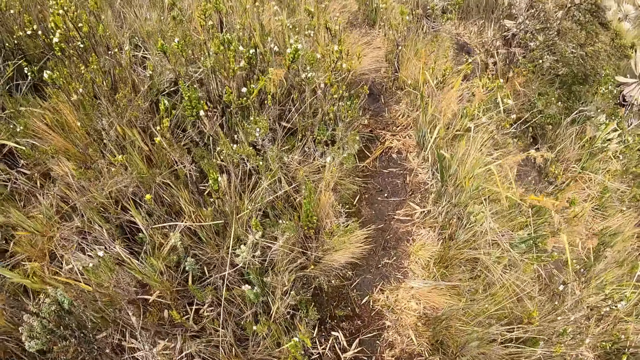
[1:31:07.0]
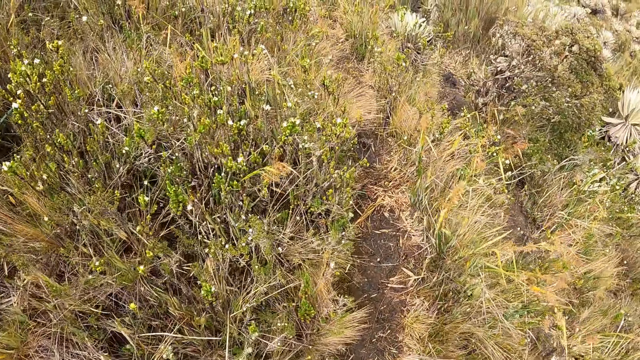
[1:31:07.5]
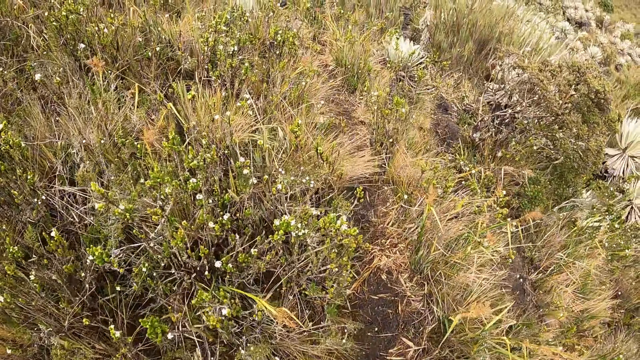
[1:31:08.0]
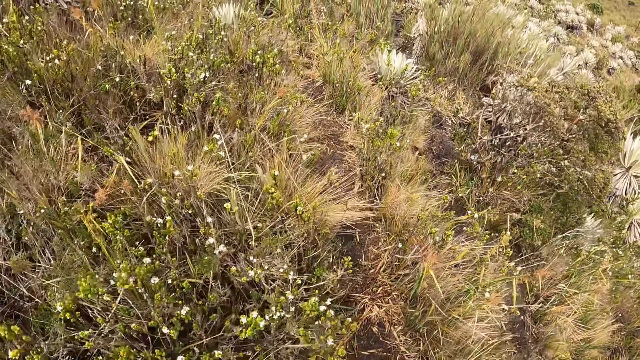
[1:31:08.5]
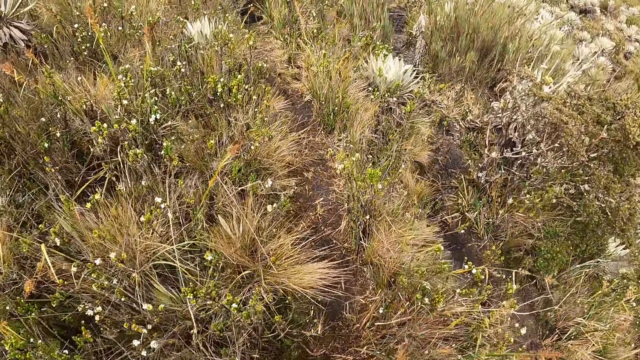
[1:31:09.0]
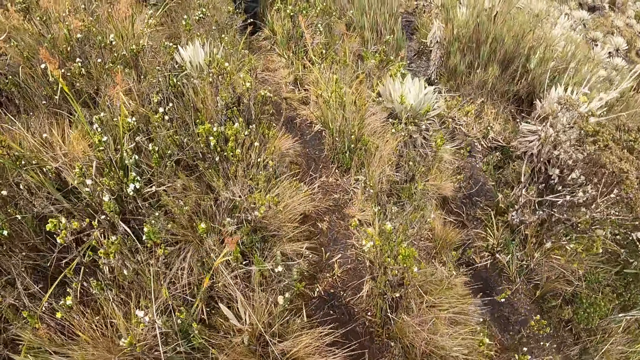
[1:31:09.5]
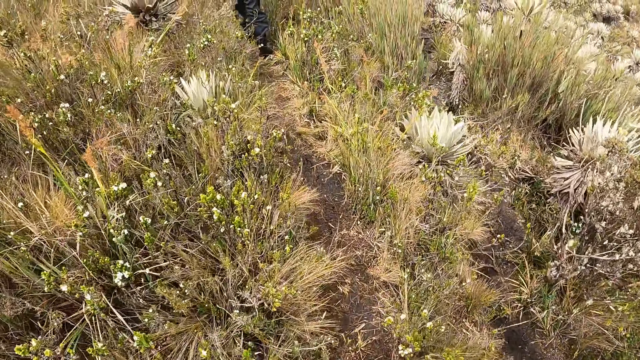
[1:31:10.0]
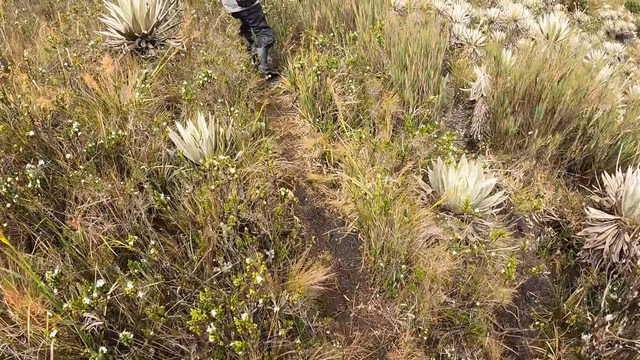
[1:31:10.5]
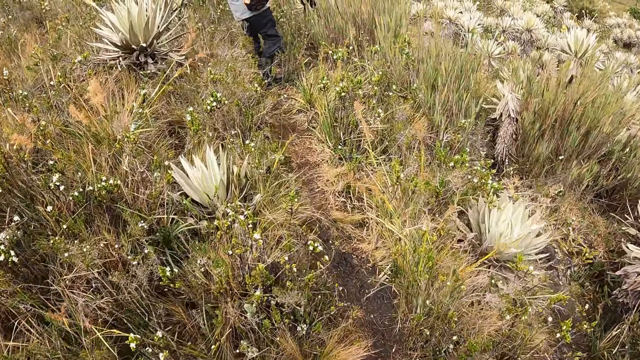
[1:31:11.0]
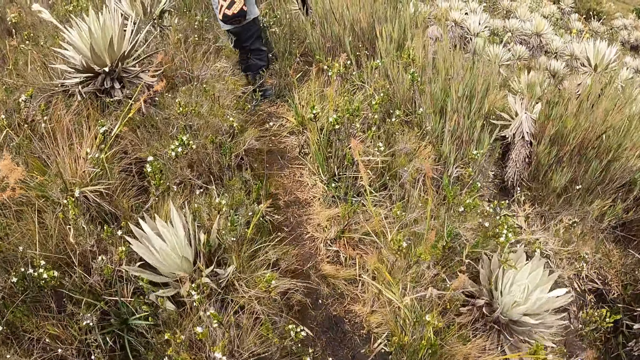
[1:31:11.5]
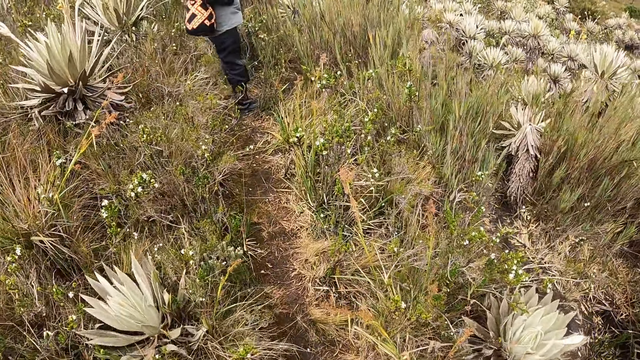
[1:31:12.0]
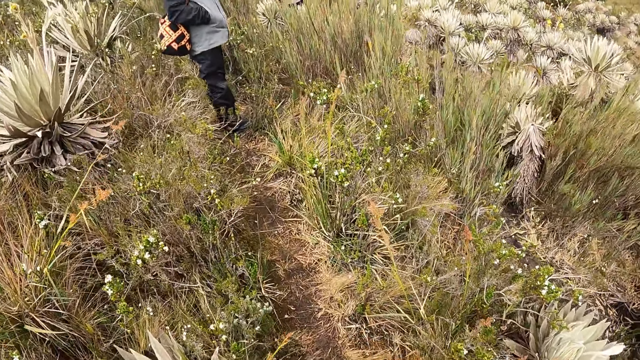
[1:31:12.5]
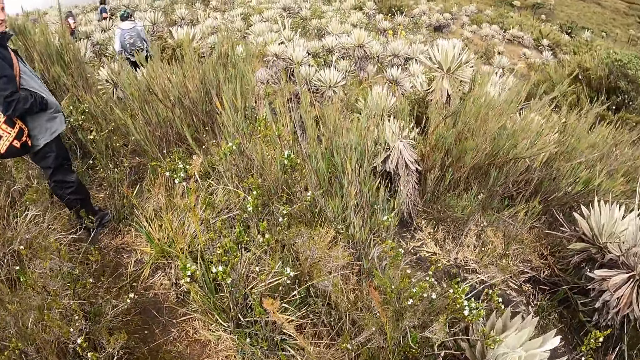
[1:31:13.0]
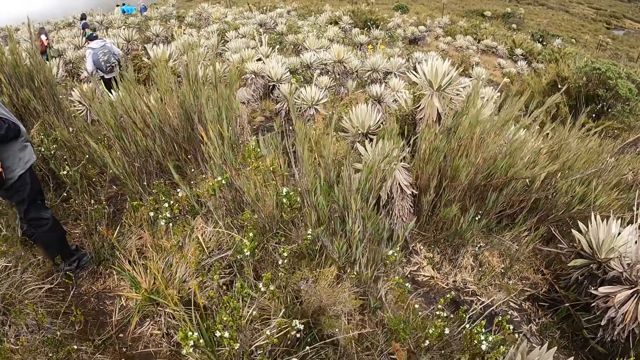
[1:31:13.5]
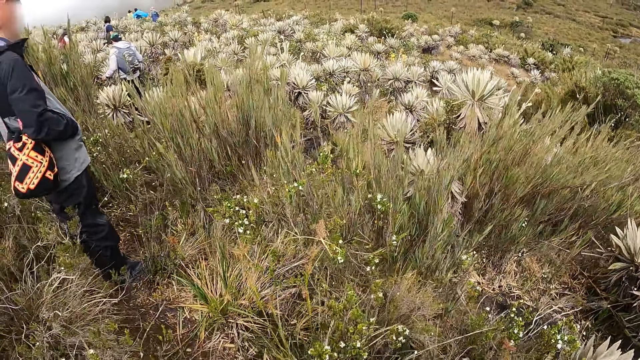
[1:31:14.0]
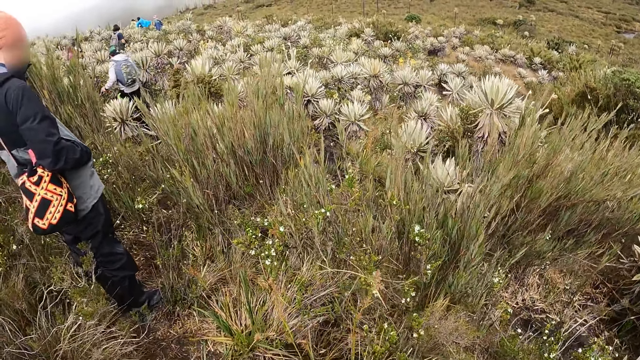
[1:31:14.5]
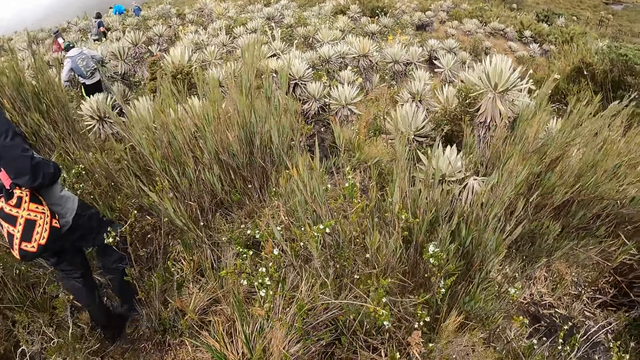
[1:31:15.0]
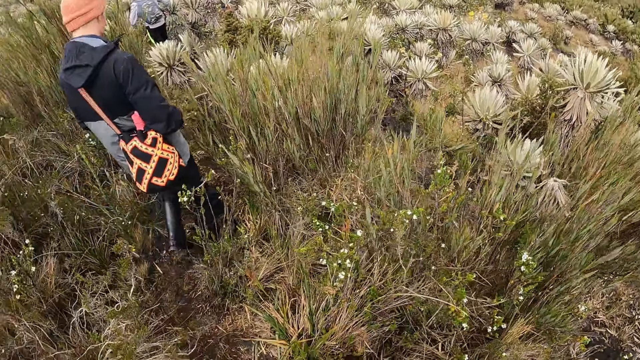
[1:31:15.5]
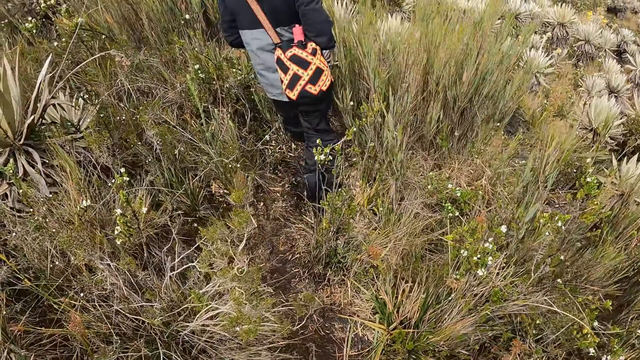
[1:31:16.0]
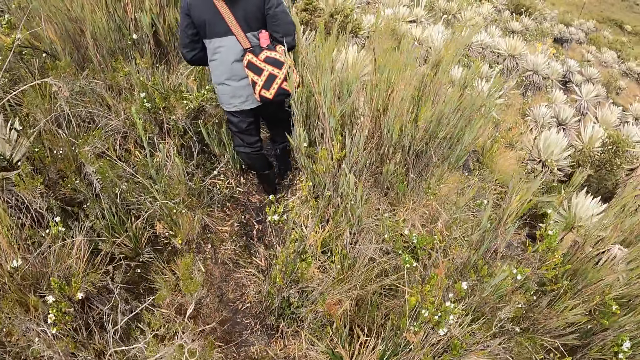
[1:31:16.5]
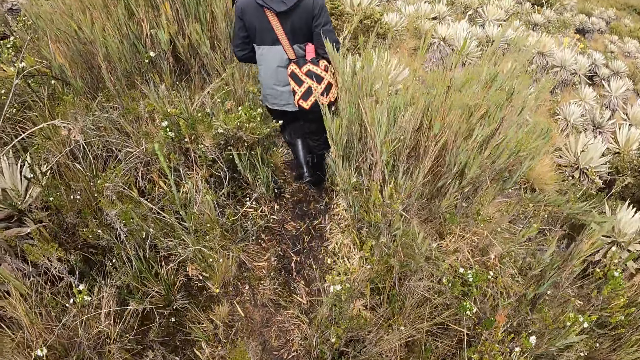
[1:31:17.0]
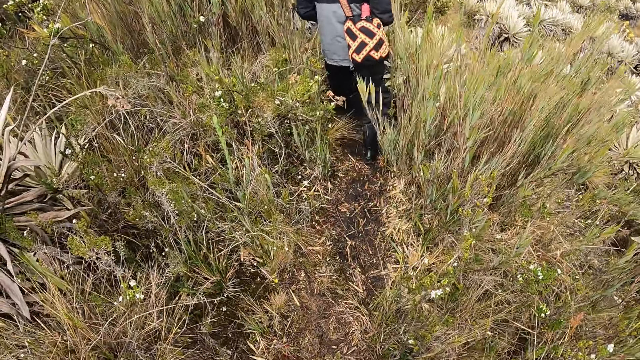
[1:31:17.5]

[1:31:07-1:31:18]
The camera wearer looks around. The man walks on the field.

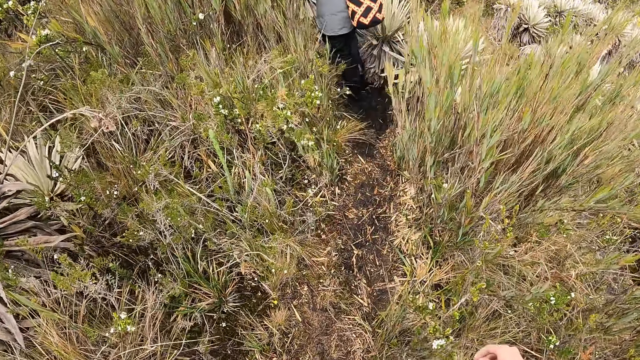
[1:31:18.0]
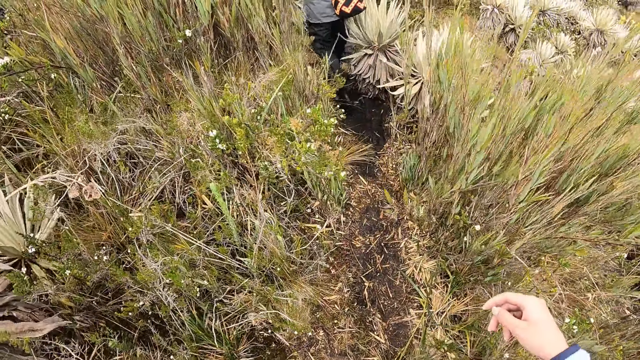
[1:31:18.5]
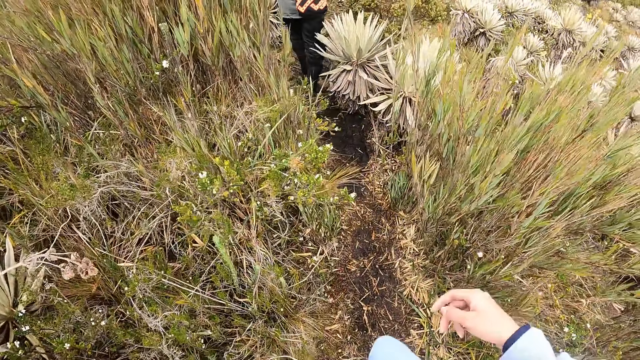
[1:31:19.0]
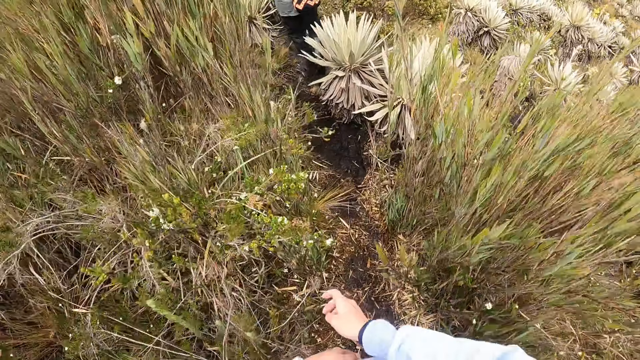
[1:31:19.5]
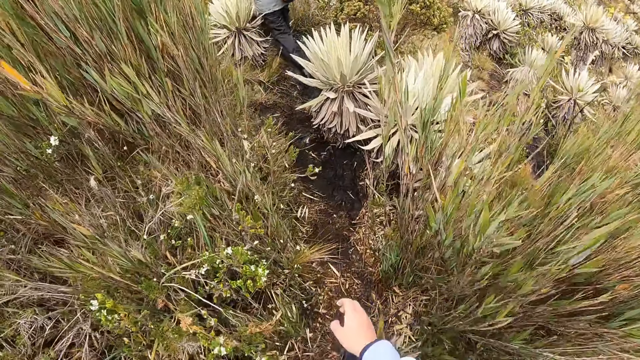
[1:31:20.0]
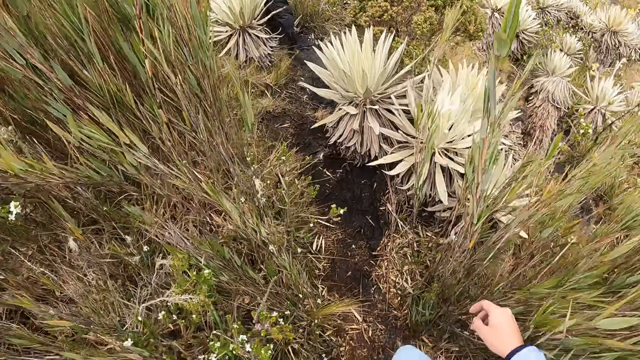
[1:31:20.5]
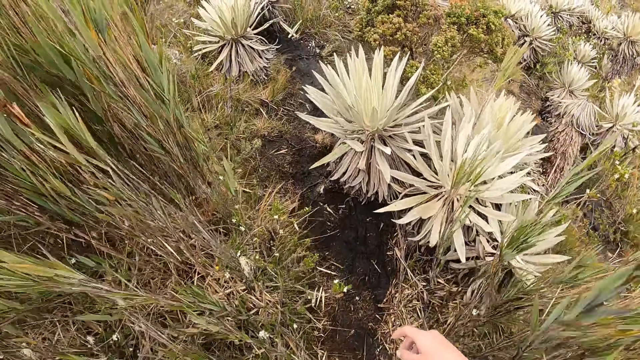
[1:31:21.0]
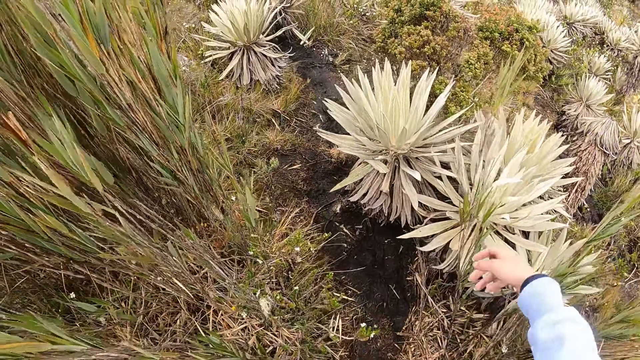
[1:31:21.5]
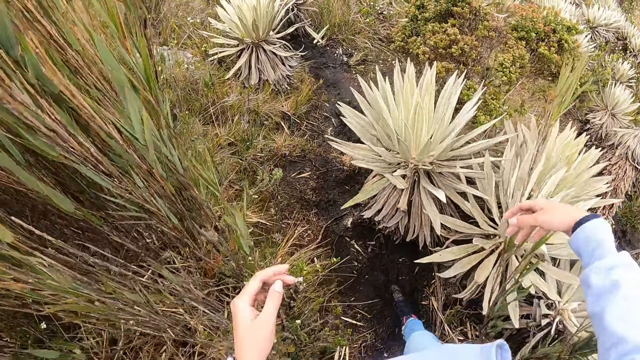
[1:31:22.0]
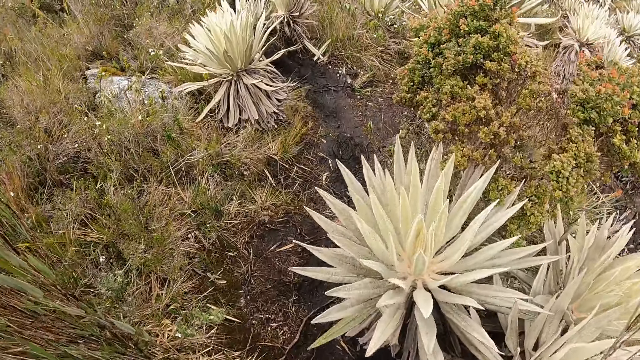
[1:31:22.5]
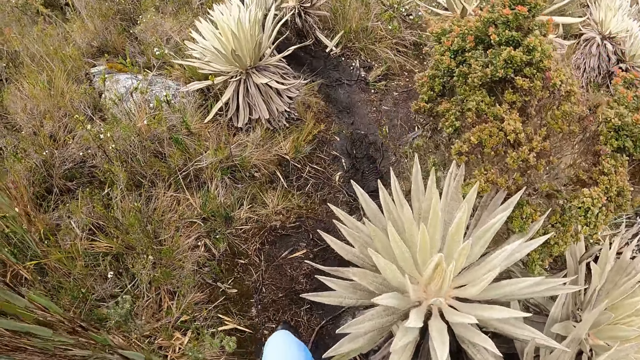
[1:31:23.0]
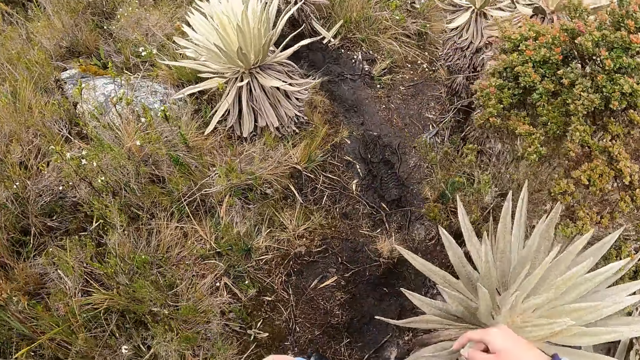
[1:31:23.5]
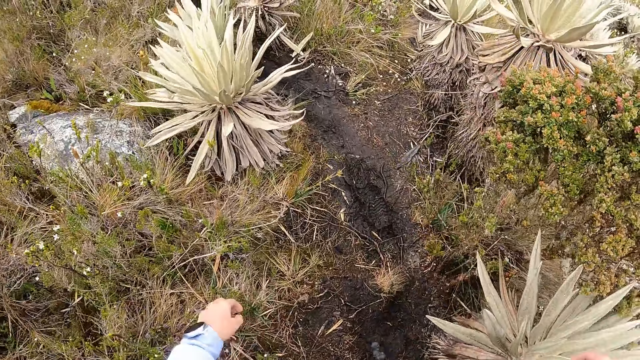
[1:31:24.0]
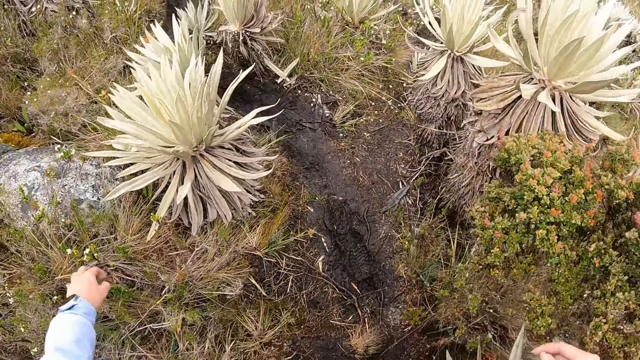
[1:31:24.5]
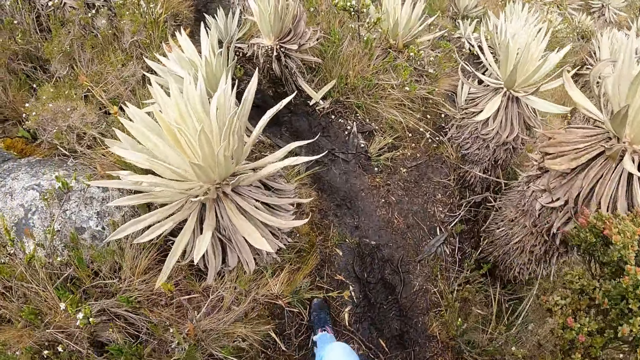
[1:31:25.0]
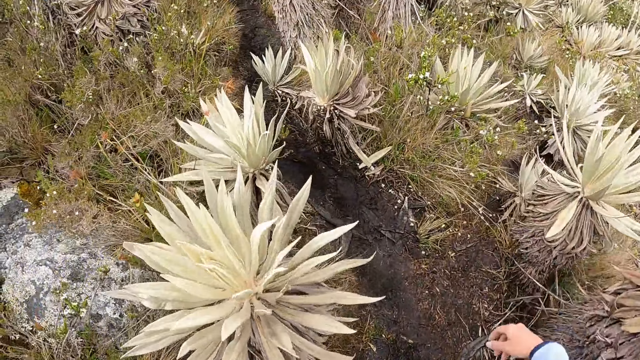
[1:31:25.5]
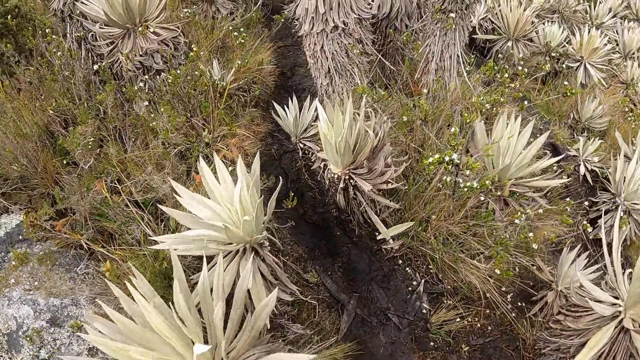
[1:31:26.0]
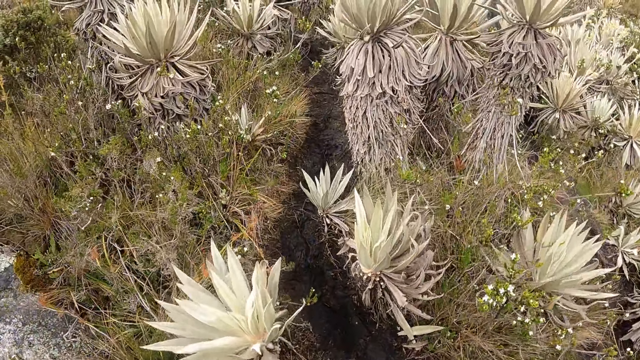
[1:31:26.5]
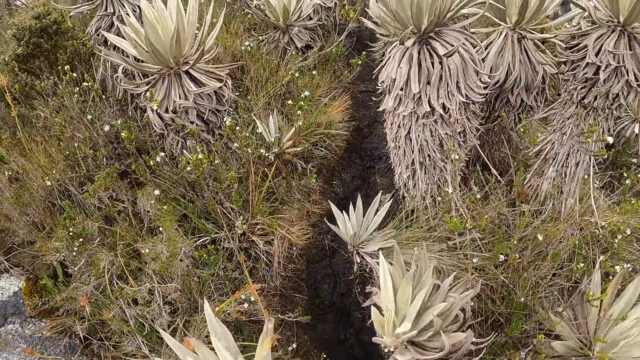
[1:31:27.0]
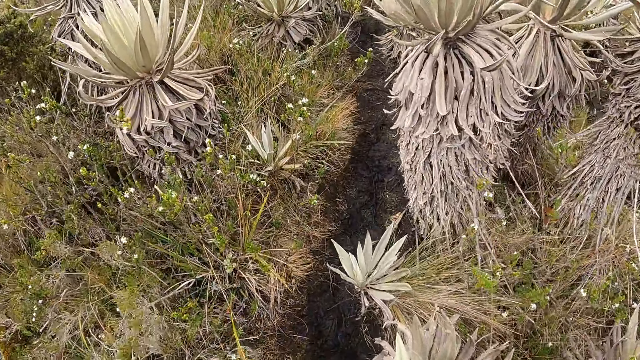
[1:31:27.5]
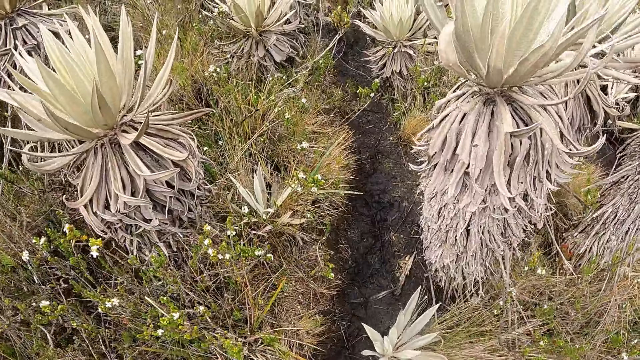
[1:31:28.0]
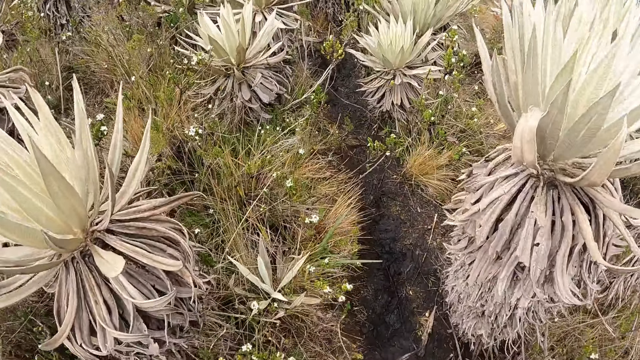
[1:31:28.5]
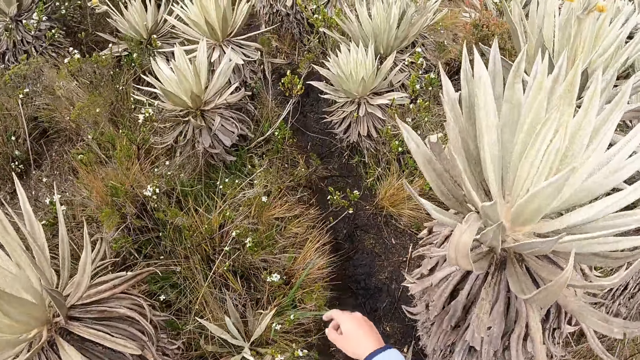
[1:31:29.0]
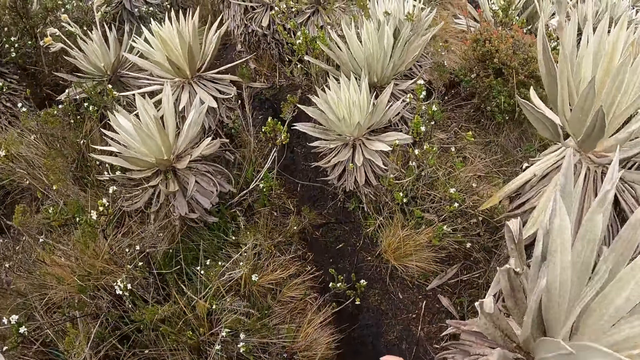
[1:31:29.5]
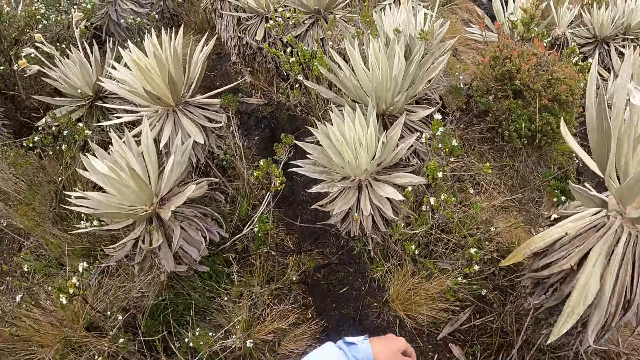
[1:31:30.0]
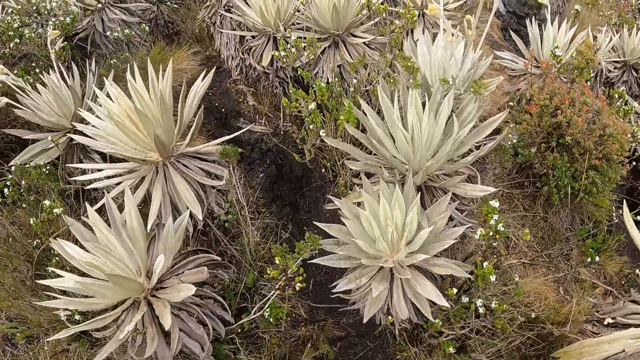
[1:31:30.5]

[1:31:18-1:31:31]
The camera wearer shifts a tall grass with her right hand. She walks around.
